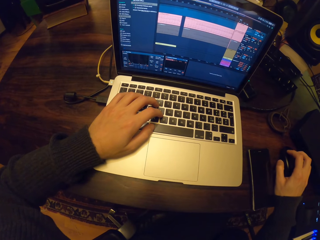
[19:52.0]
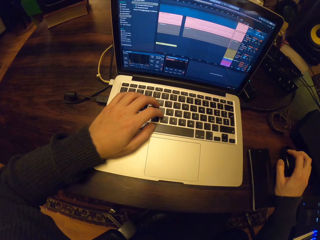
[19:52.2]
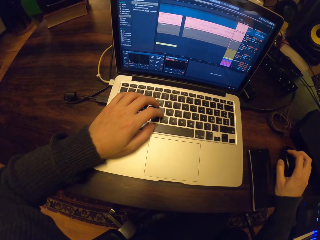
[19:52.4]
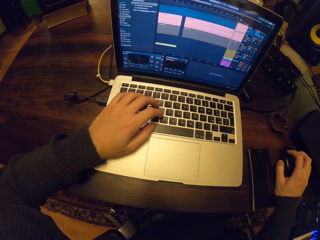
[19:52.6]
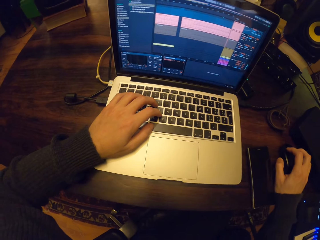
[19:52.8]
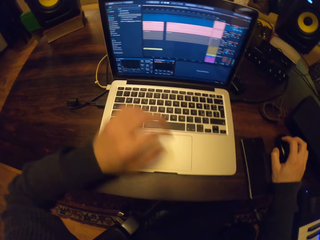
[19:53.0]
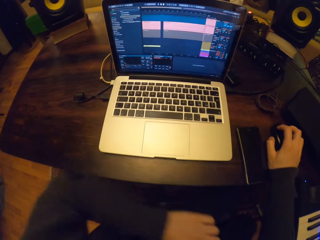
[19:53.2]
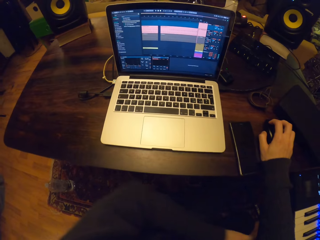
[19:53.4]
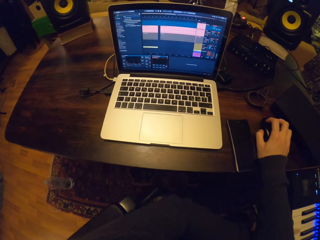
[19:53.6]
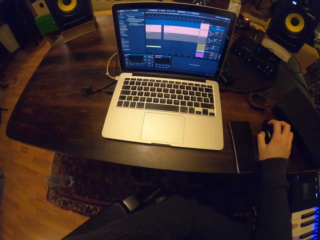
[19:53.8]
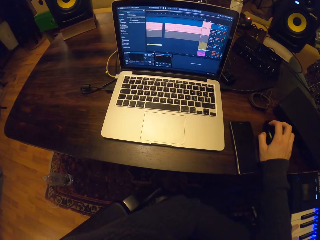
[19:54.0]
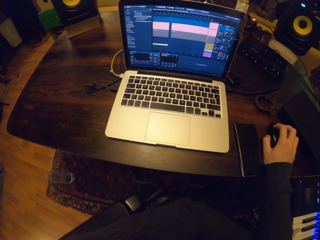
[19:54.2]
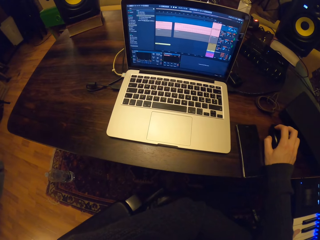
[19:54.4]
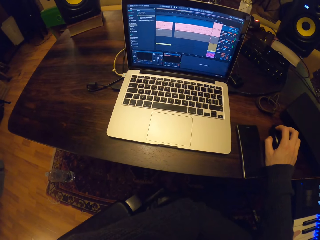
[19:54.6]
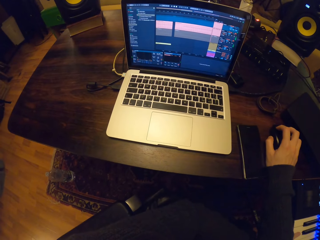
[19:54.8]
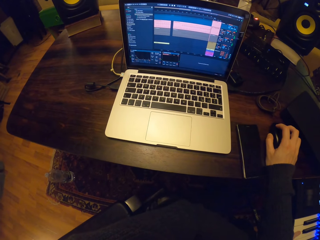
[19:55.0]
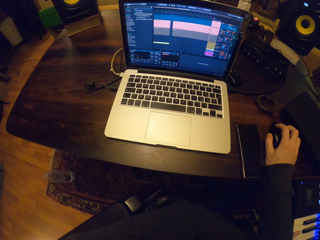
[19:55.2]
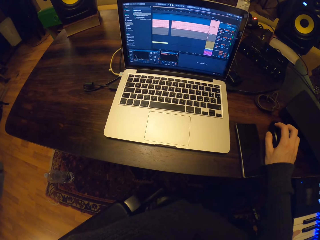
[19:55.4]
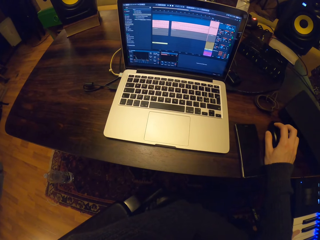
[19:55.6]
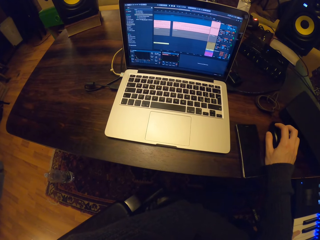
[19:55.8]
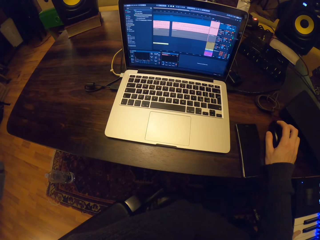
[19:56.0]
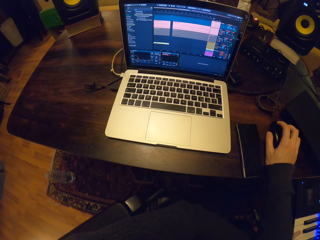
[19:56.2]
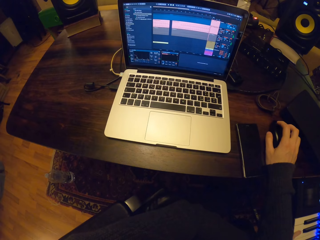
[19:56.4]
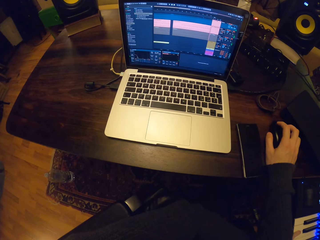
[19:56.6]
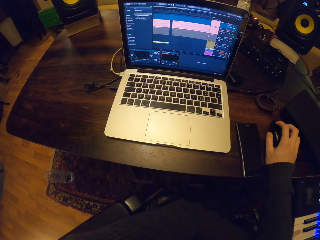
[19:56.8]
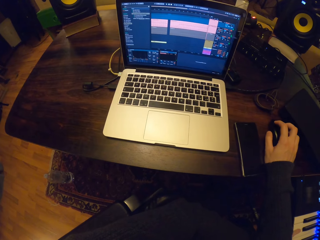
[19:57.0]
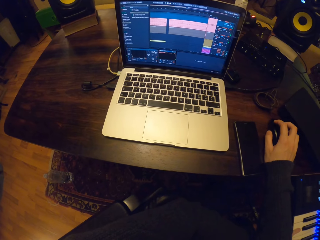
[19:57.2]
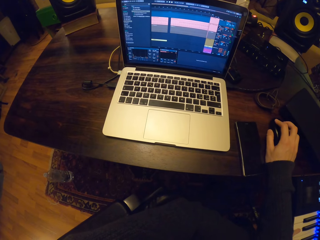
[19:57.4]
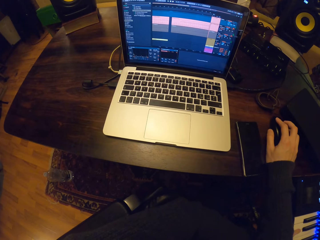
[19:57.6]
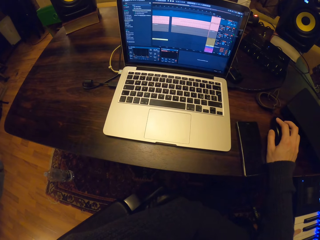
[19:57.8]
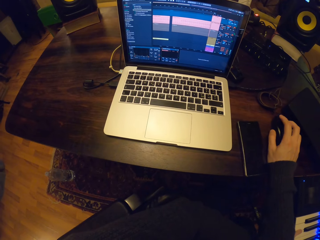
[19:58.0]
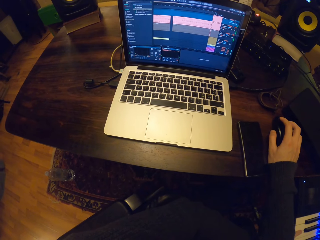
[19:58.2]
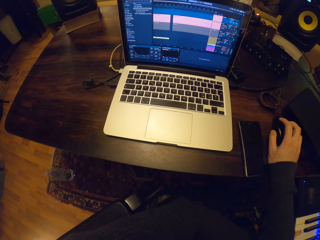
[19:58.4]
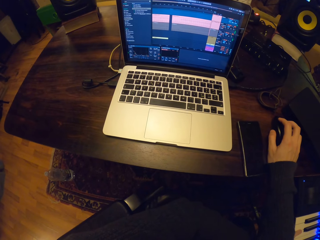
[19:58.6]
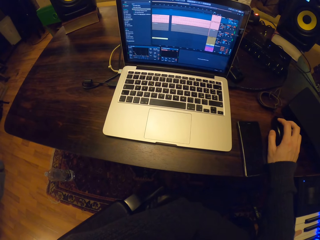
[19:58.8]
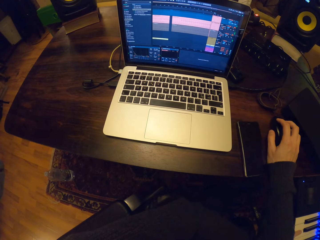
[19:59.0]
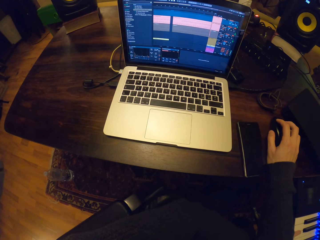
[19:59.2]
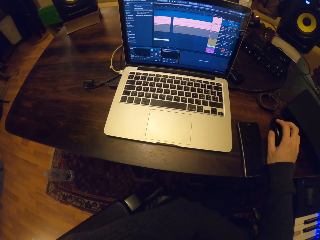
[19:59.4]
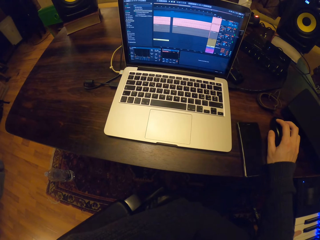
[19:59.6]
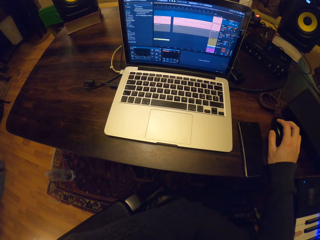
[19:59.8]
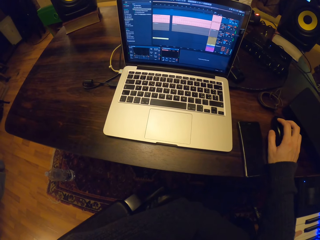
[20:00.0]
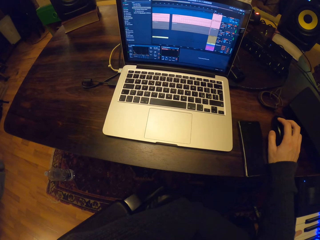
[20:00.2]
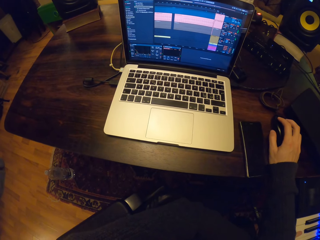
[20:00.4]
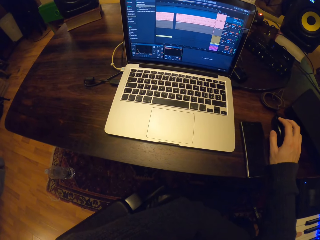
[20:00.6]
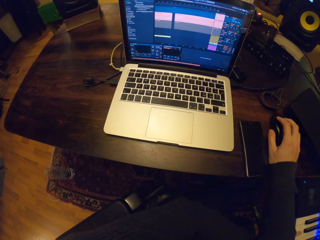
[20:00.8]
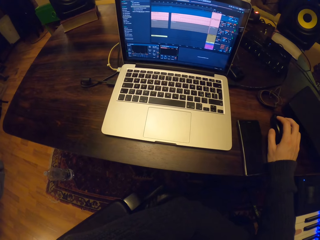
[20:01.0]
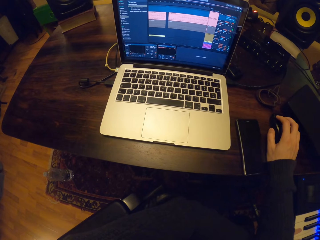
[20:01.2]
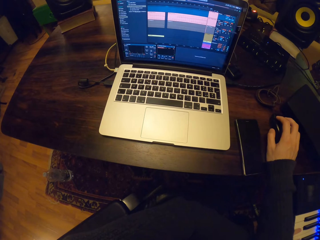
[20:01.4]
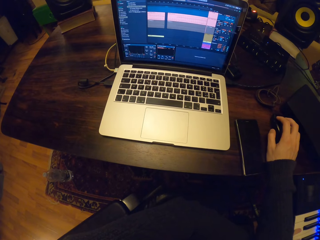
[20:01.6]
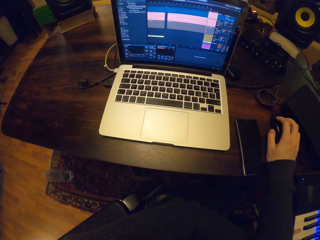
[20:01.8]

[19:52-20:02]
The camera wearer lifts a hand from the laptop keyboard. They look at the laptop. They click on the screen.

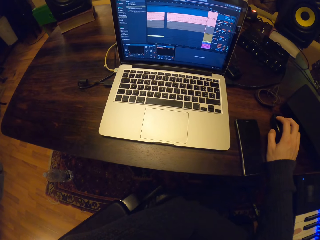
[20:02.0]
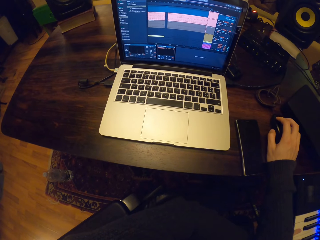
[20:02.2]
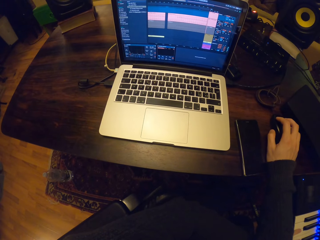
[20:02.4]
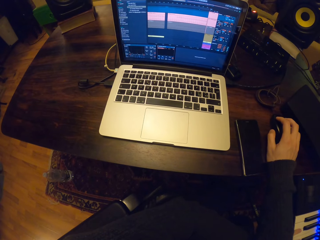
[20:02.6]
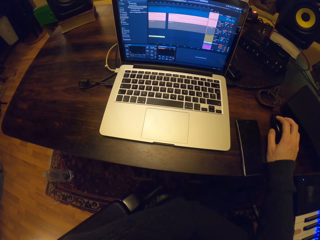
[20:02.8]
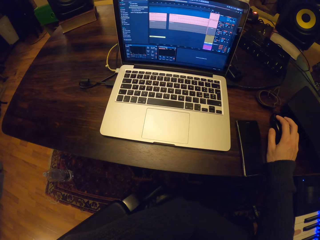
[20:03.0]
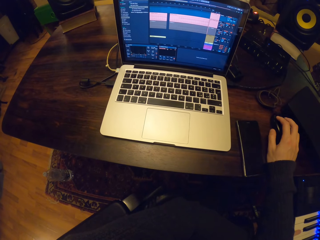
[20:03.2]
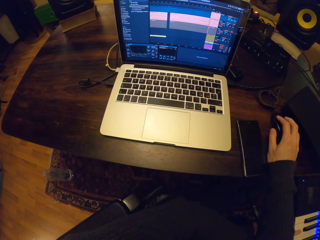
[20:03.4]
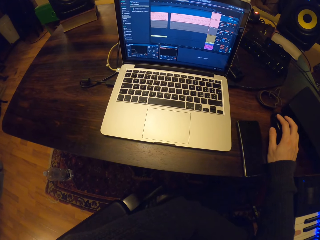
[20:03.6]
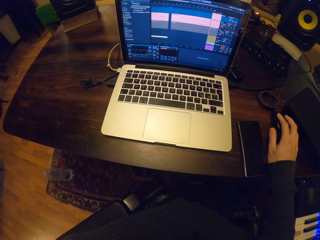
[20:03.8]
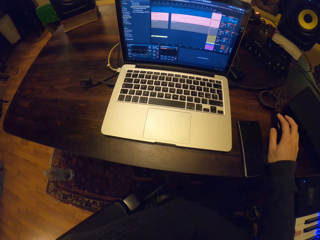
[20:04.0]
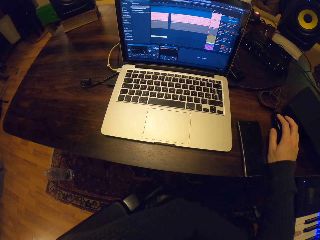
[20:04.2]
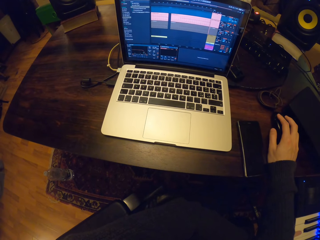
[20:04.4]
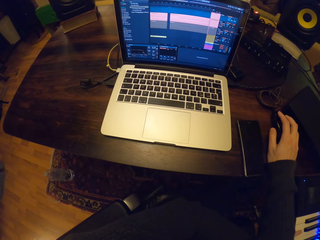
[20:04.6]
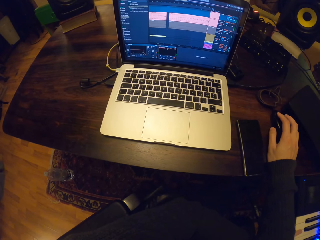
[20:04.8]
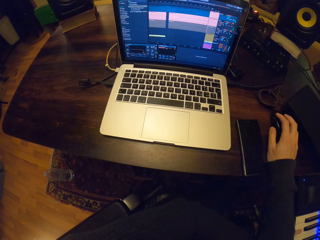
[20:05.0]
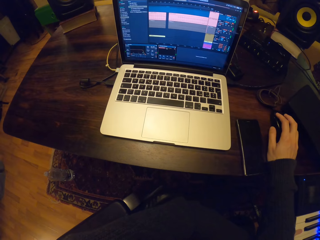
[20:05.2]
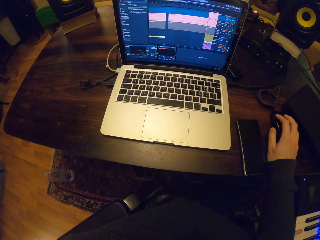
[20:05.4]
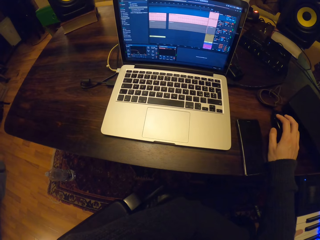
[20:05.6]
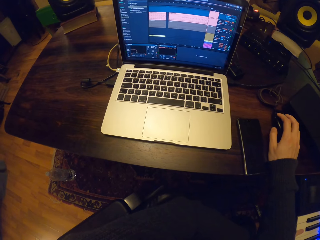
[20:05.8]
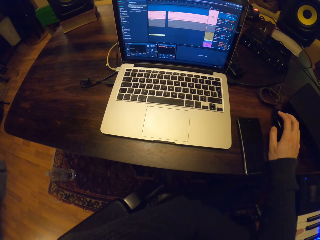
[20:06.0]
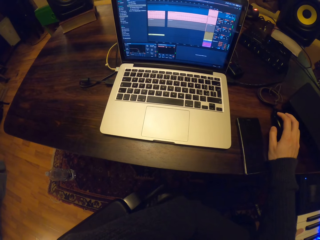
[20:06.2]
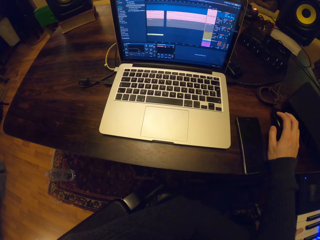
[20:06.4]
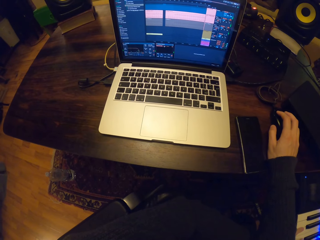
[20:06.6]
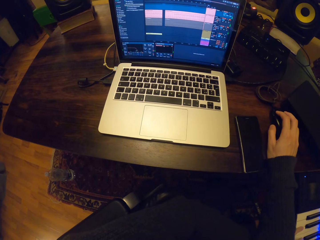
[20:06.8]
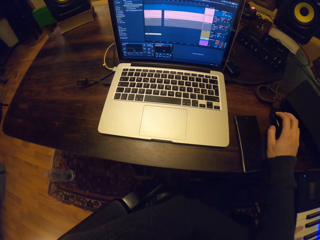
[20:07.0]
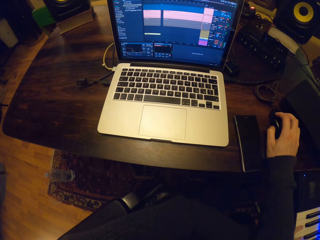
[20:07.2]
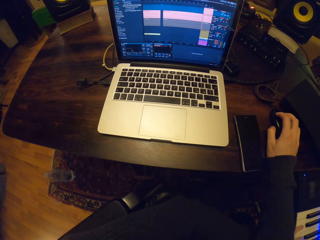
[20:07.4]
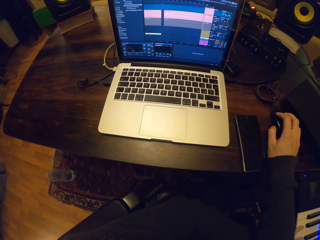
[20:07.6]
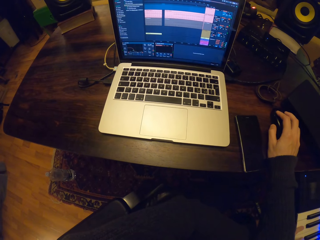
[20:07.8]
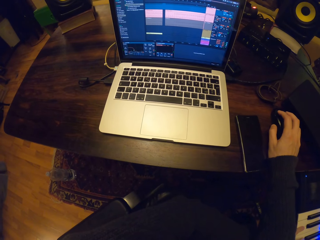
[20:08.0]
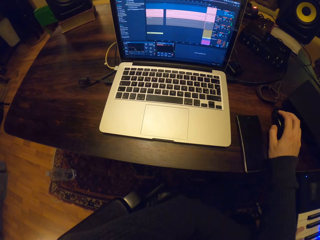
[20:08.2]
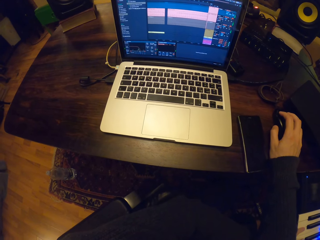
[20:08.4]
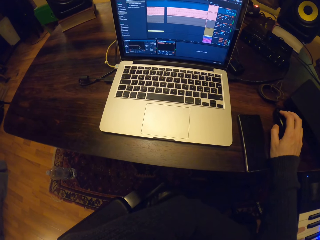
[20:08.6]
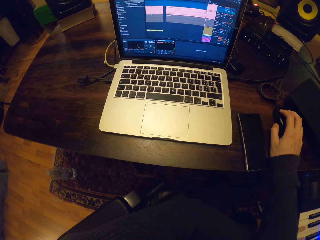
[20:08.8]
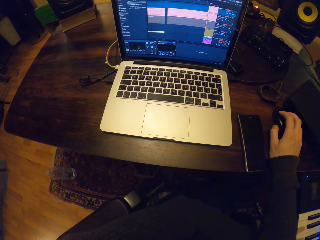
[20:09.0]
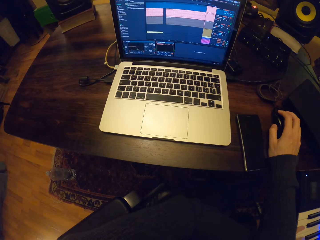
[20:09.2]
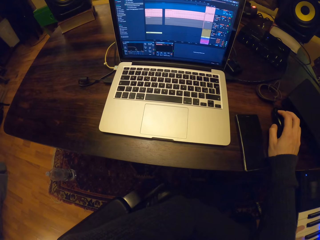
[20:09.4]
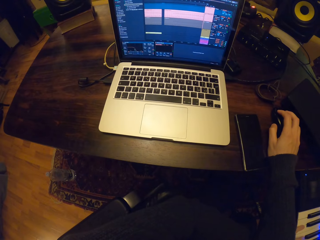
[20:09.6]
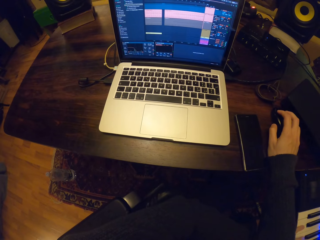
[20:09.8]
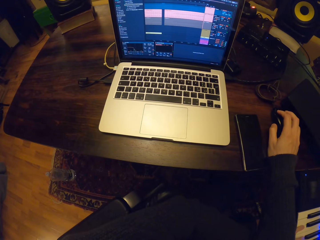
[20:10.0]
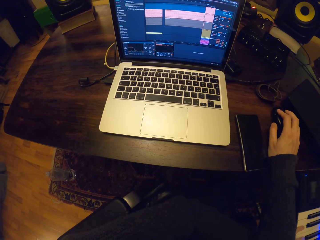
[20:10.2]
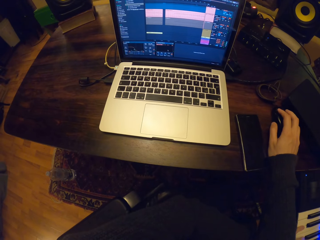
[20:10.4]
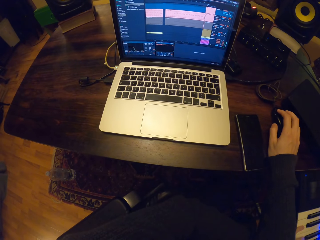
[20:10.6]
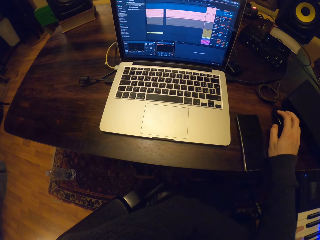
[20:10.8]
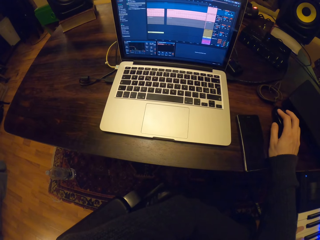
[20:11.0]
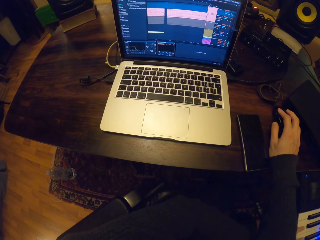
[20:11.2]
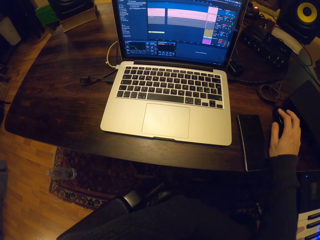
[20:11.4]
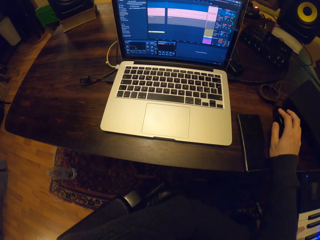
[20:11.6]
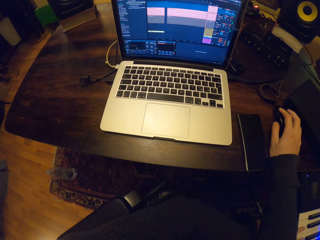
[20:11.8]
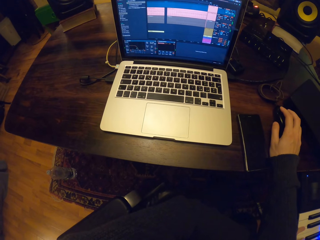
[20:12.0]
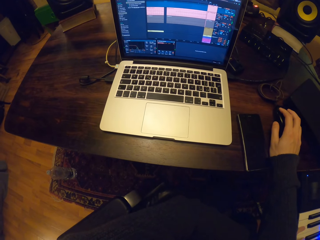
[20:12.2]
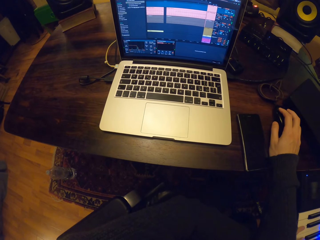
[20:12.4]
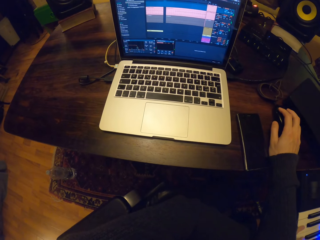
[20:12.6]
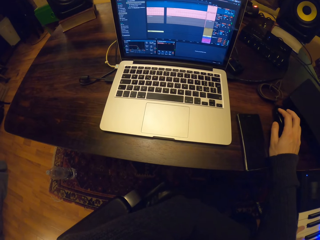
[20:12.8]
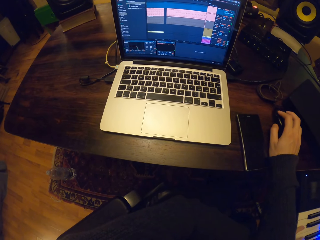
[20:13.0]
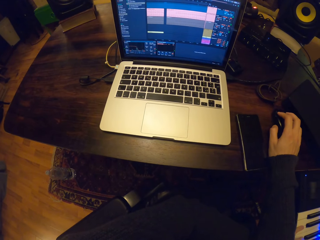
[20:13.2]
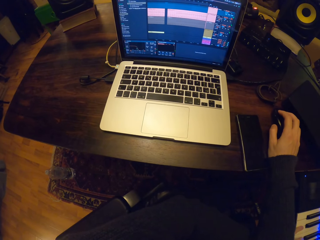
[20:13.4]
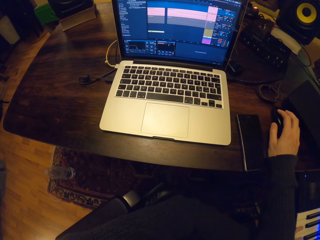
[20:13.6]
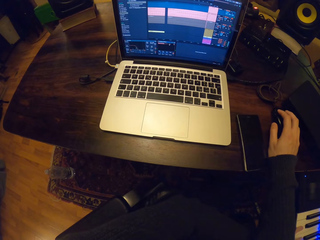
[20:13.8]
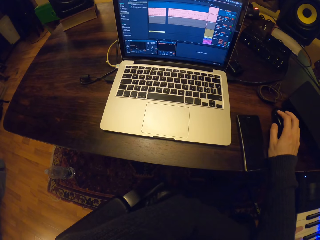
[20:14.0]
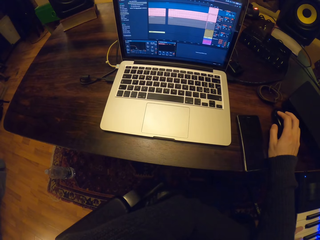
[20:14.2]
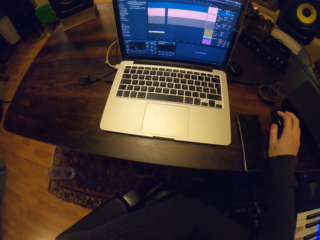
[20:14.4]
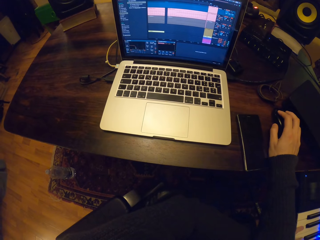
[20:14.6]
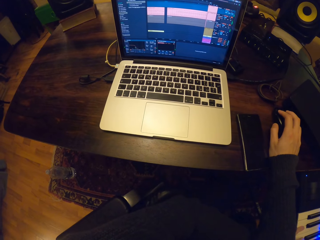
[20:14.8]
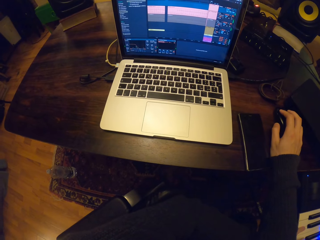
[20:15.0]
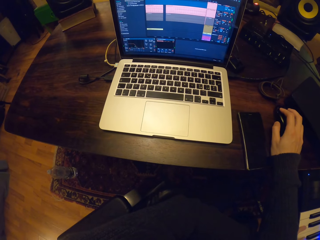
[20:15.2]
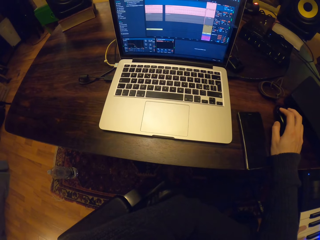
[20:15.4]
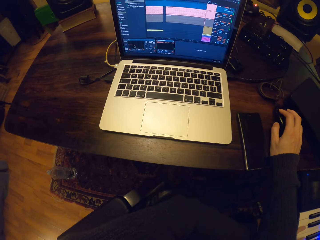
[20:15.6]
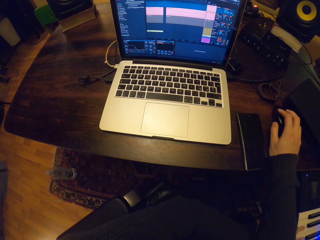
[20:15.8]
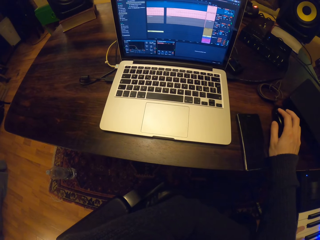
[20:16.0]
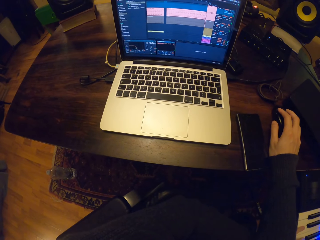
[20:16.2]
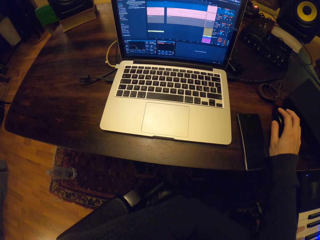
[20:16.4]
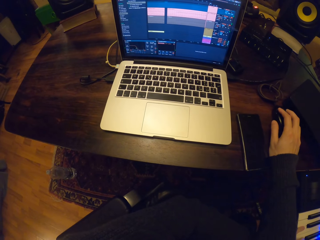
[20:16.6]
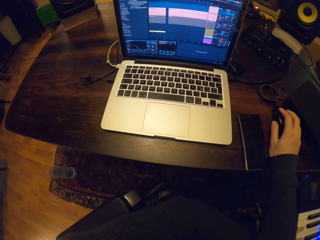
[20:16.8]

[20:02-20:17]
The camera wearer plays the piano on the piano stand with his left hand. He clicks on the screen.
